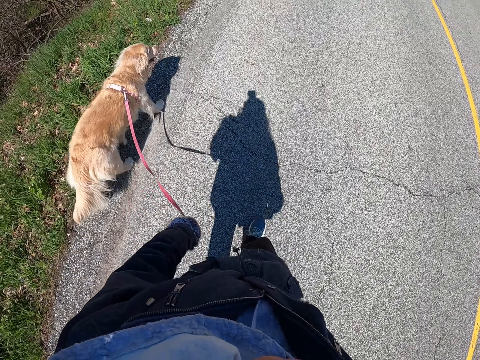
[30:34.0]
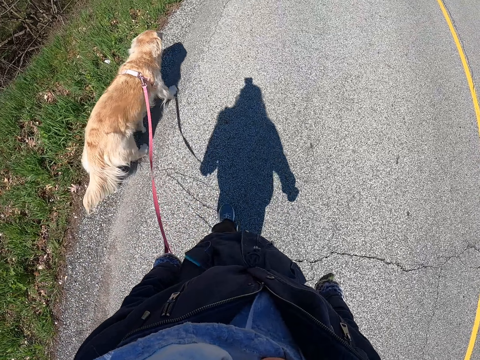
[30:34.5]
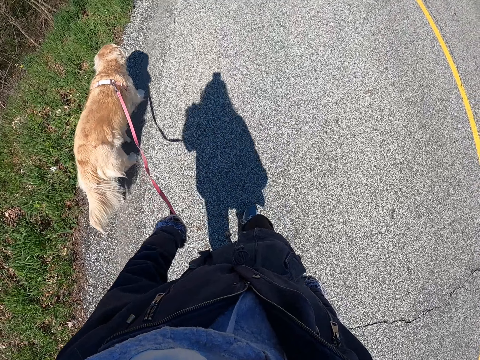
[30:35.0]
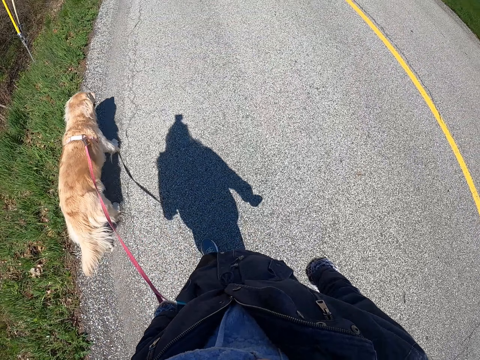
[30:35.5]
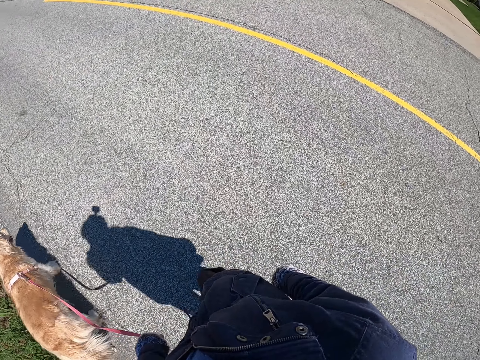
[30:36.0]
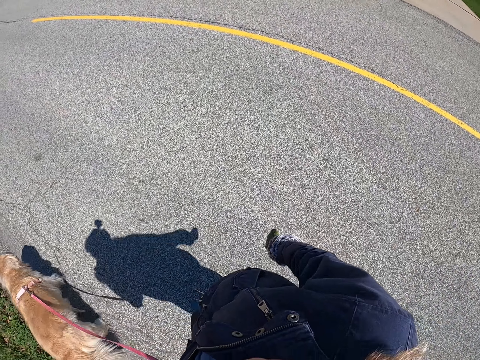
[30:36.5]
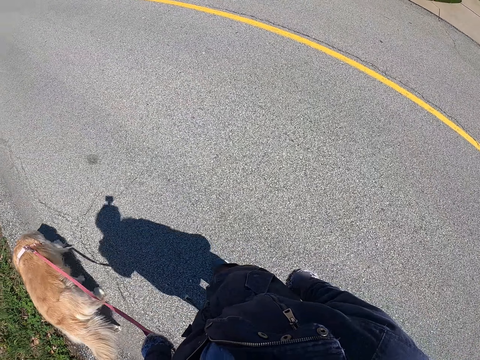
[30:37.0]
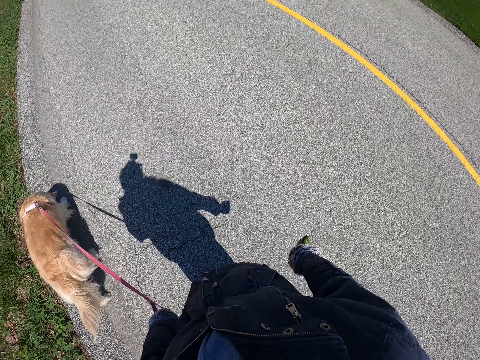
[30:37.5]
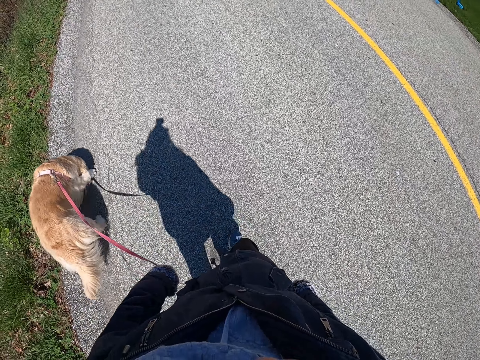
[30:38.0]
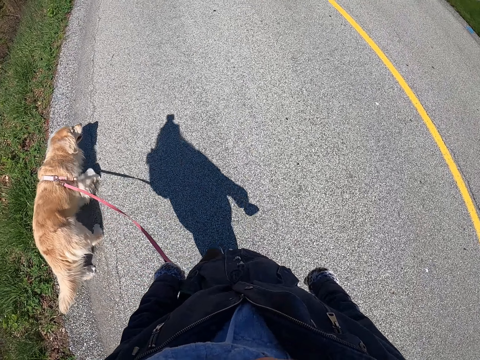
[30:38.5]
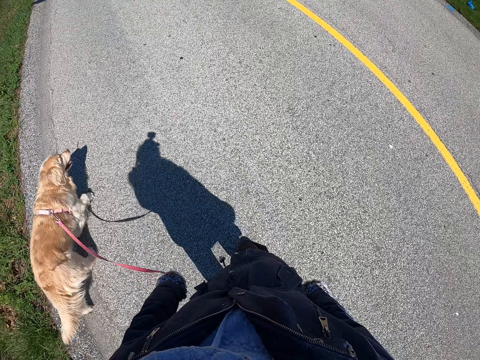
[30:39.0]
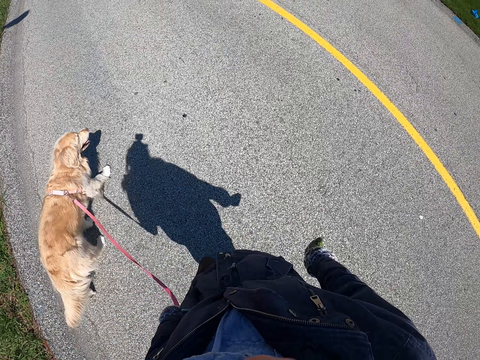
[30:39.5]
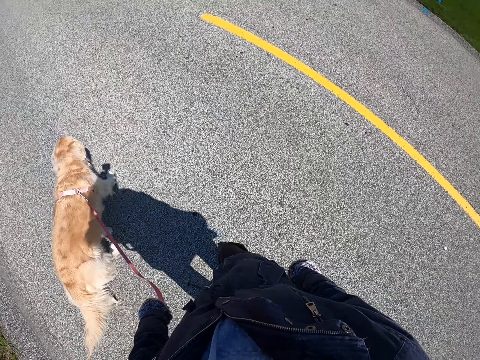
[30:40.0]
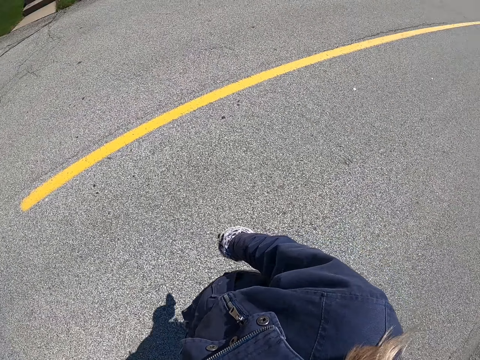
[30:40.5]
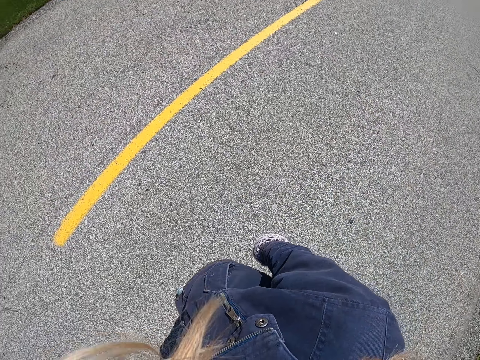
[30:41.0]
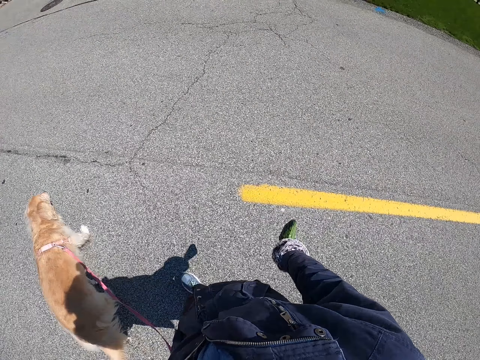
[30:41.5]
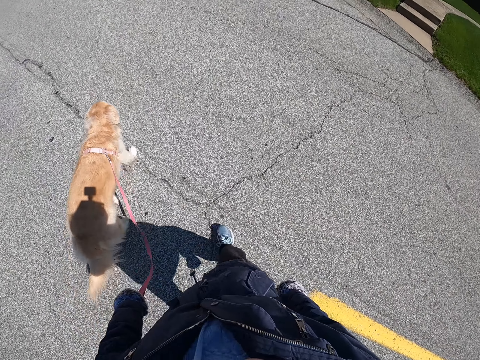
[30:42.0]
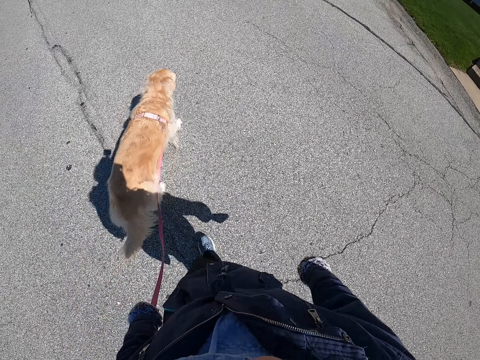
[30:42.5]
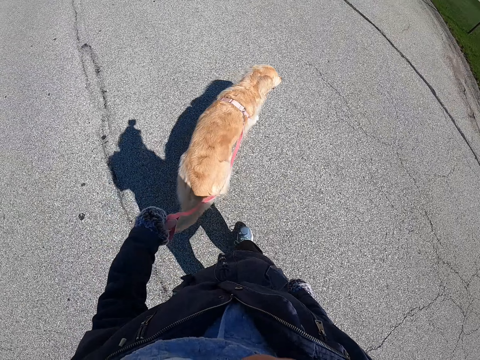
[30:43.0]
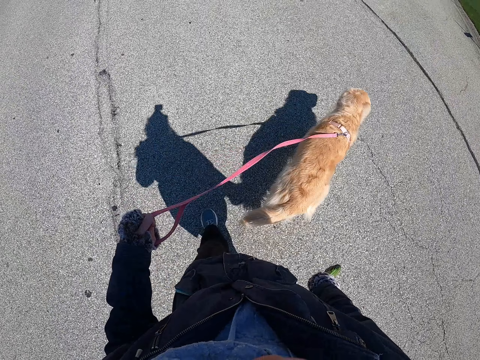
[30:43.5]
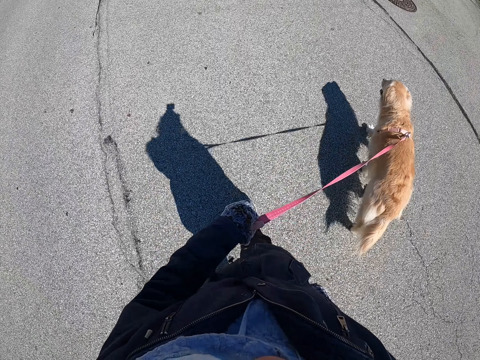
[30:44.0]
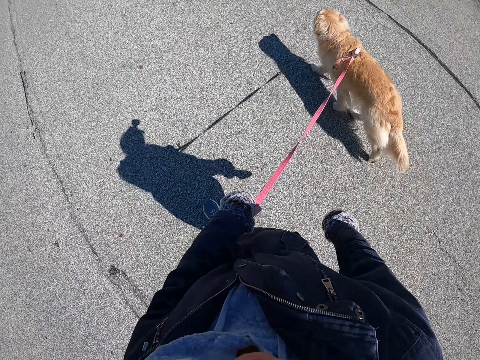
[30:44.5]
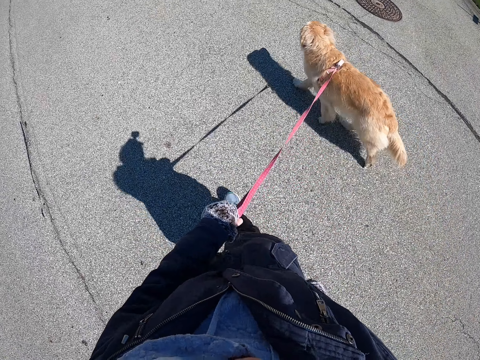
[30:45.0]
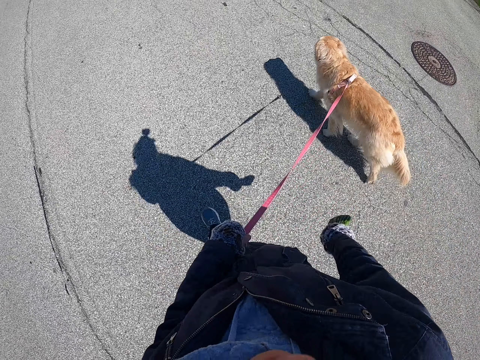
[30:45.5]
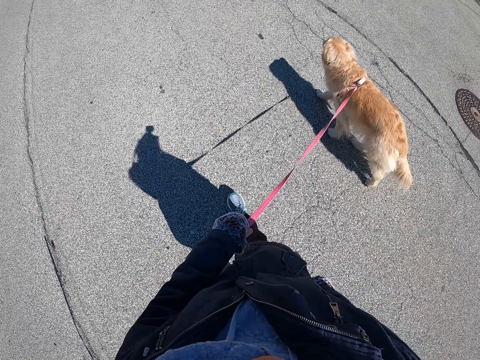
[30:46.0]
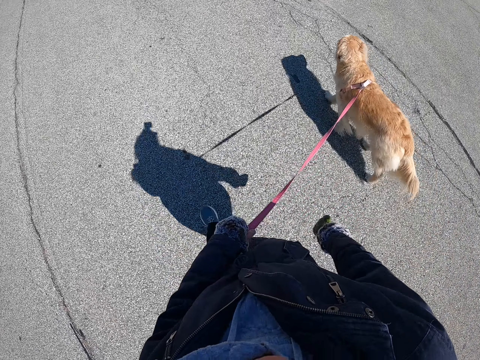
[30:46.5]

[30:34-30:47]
The camera wearer looks around the road. He walks with a dog in front of him. He turns. He looks around the road. He walks with the dog in front of him.

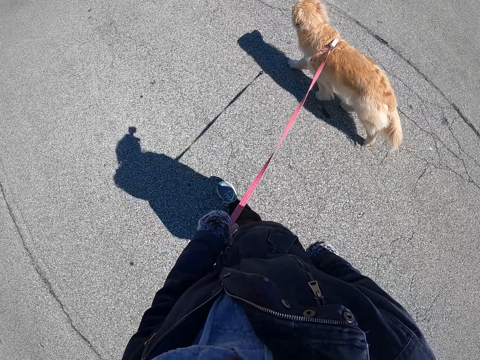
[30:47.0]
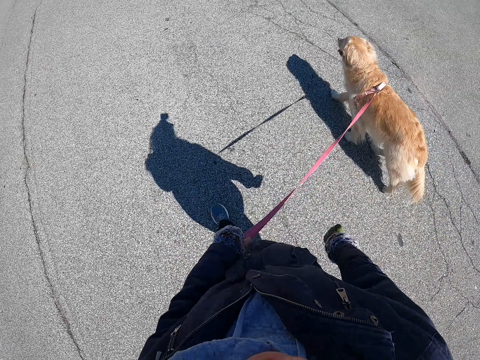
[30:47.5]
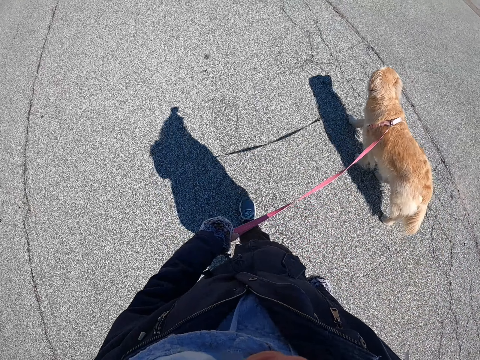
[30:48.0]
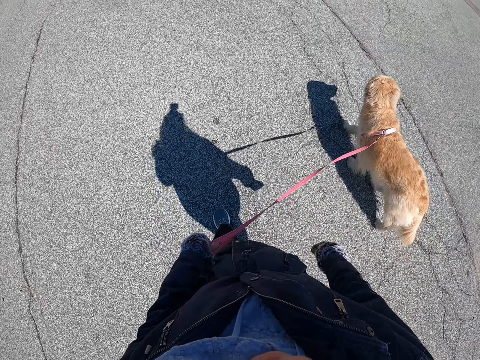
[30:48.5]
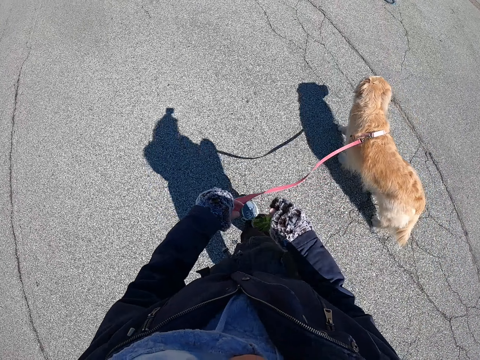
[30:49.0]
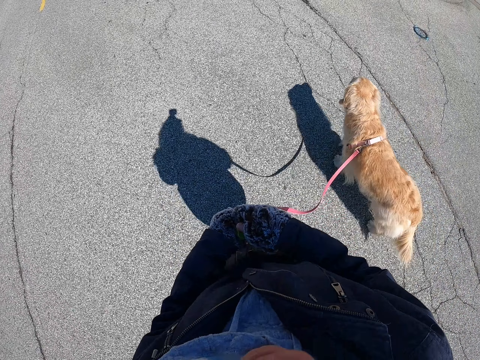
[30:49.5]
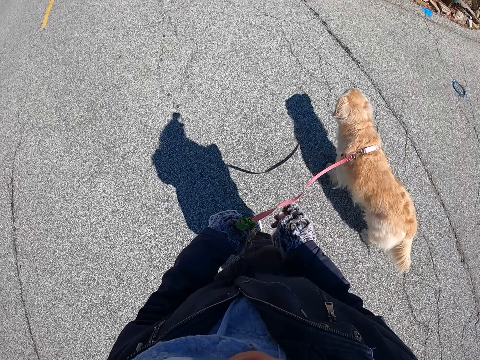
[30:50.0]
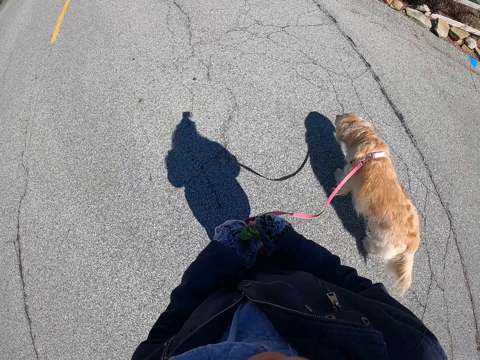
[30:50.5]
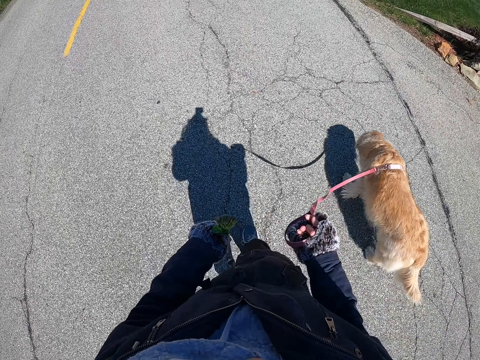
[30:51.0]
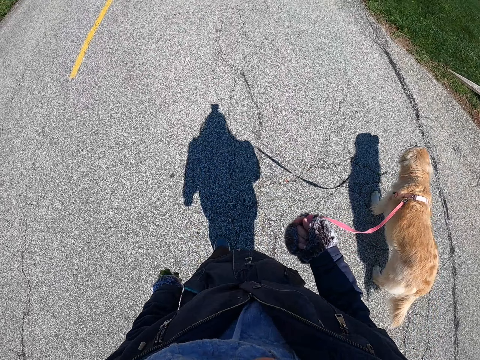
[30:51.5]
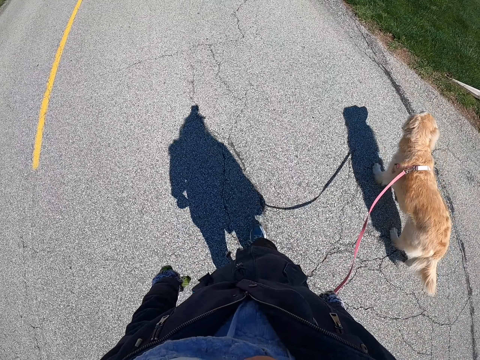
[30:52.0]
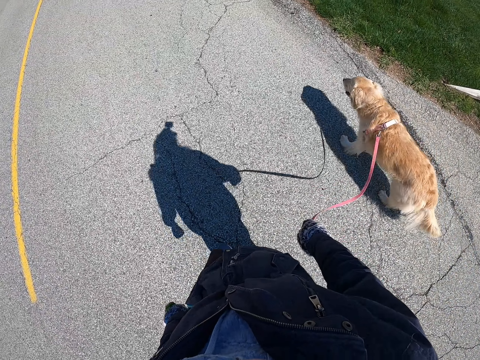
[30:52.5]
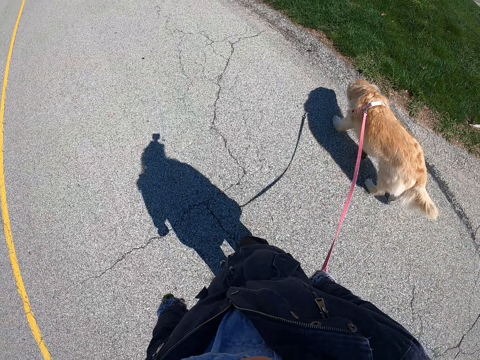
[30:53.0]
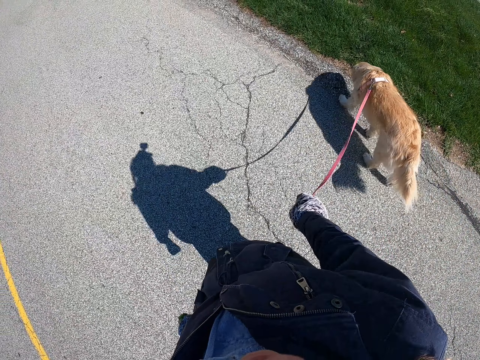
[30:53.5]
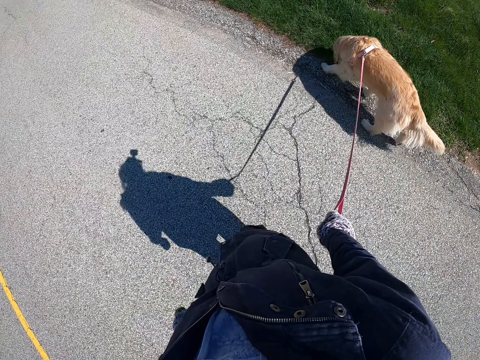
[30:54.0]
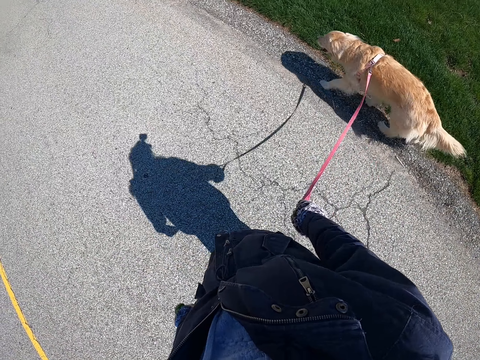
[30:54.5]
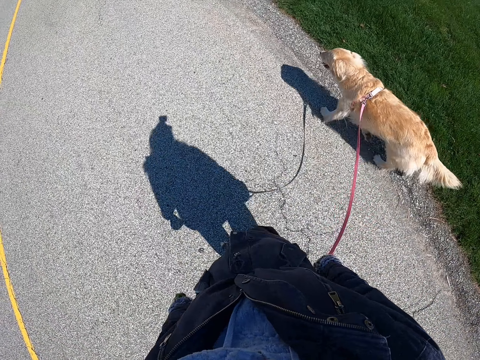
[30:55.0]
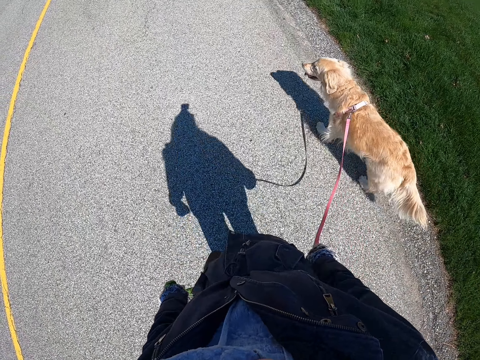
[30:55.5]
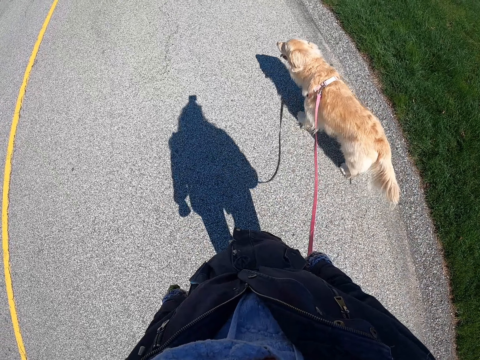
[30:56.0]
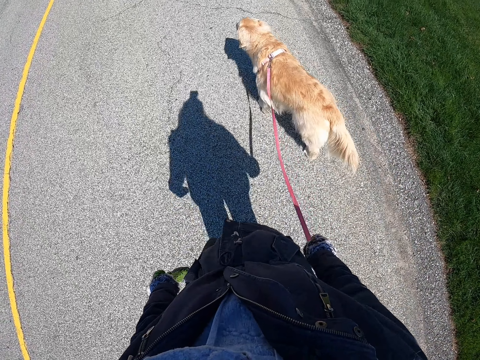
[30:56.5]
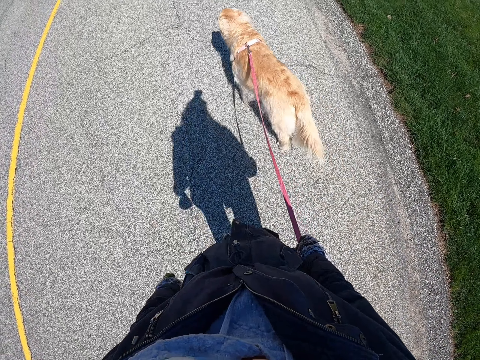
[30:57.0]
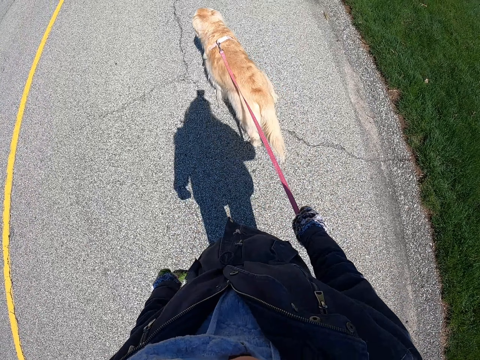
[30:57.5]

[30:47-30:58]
The camera wearer holds the dog leash with the right hand. He switches a rope to the right hand. He walks with the dog in front of him.

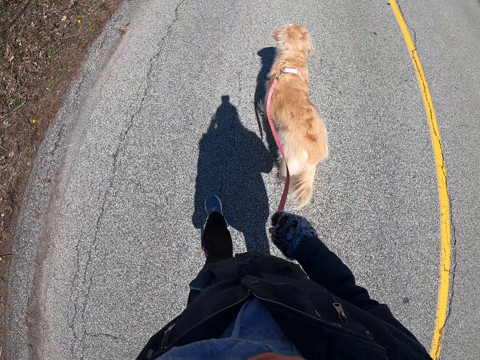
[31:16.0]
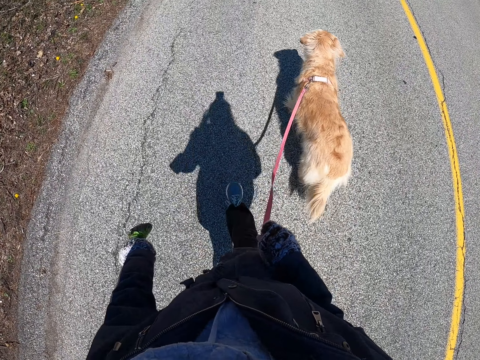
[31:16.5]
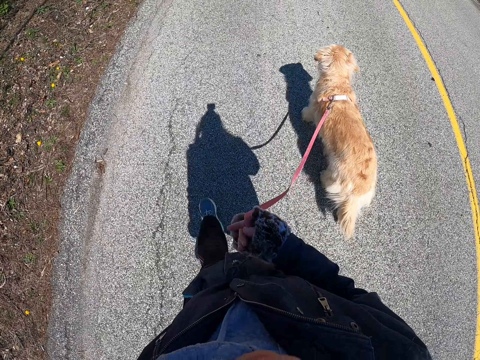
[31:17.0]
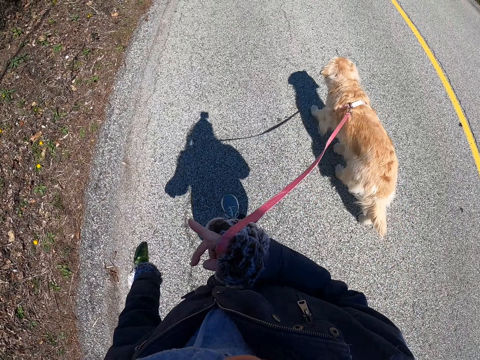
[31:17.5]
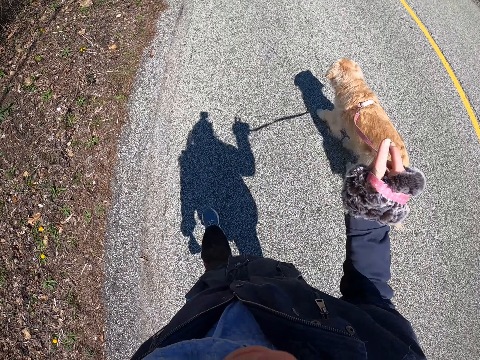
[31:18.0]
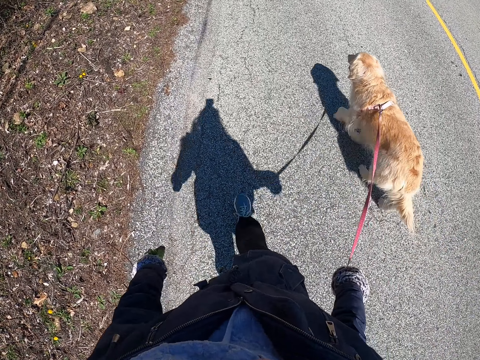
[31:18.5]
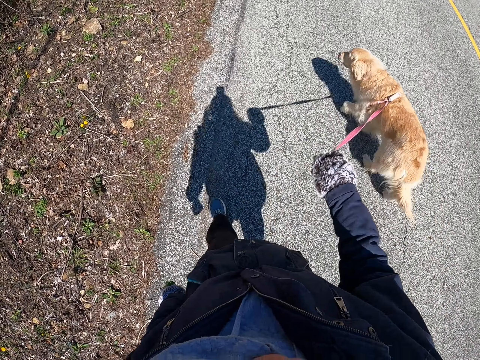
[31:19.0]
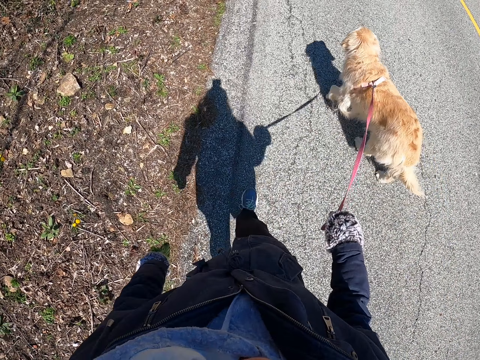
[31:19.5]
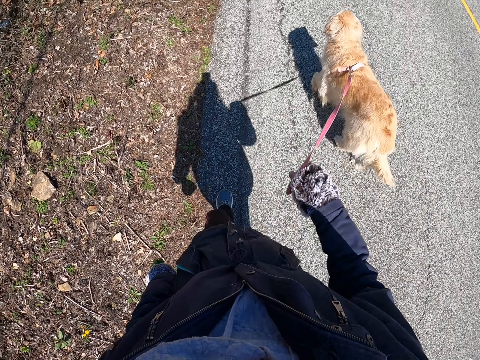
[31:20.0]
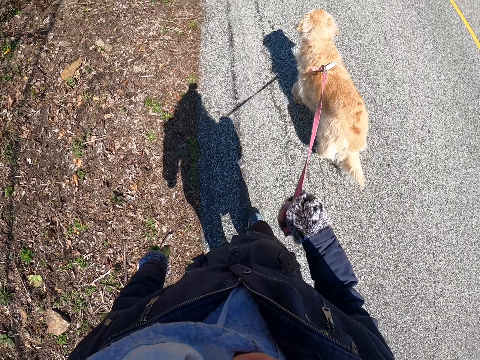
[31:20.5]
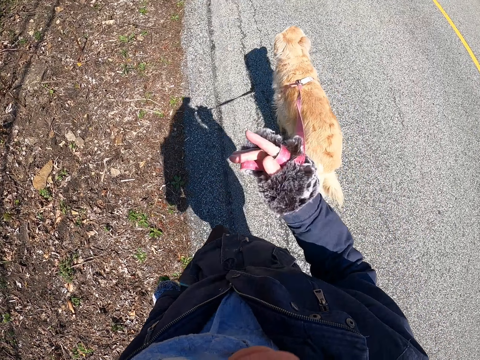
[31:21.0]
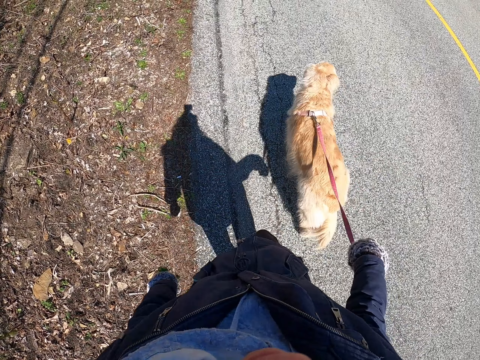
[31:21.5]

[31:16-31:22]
The camera wearer rotates the dog leash on the hand. He walks with a dog in front of him. He rolls the dog leash or rope on the hand.
